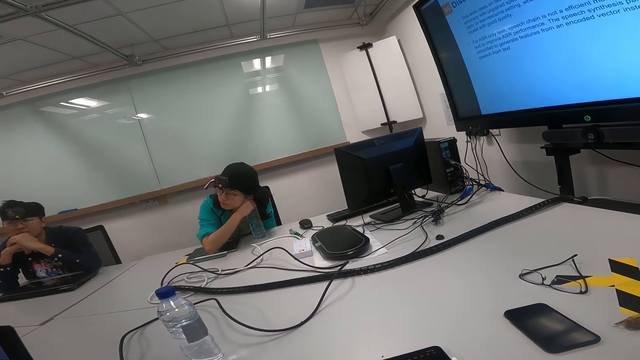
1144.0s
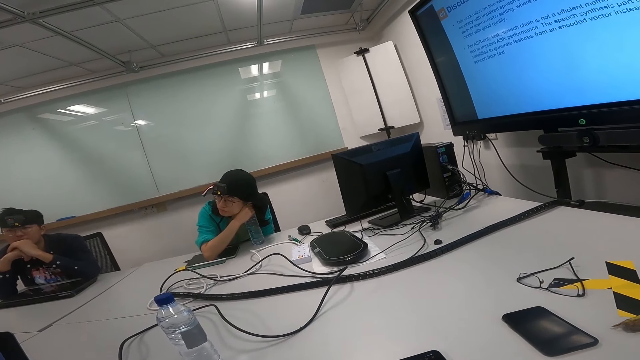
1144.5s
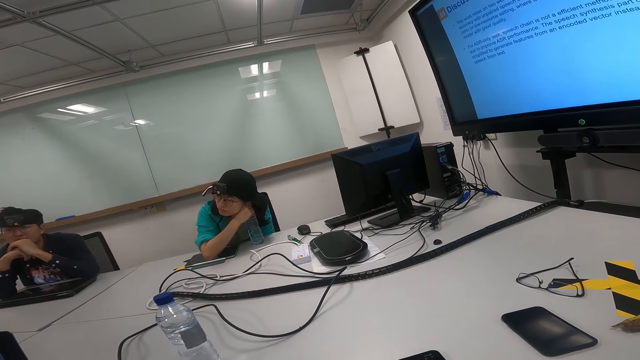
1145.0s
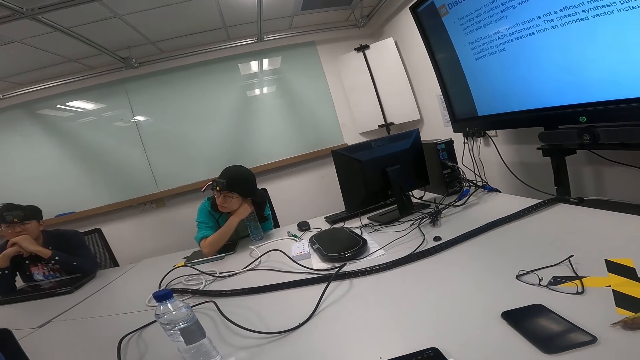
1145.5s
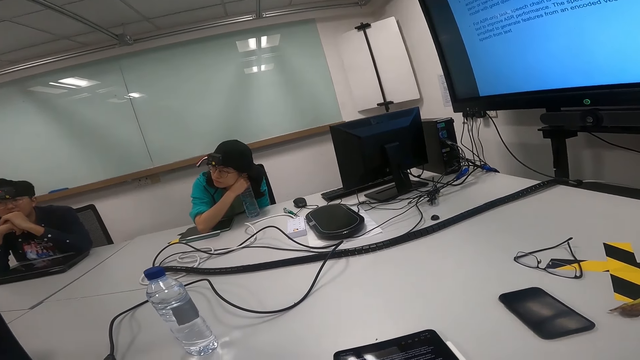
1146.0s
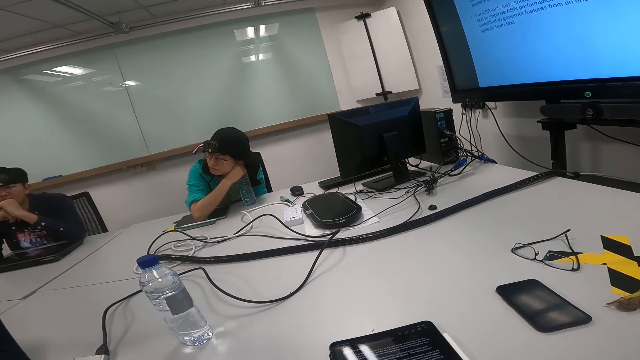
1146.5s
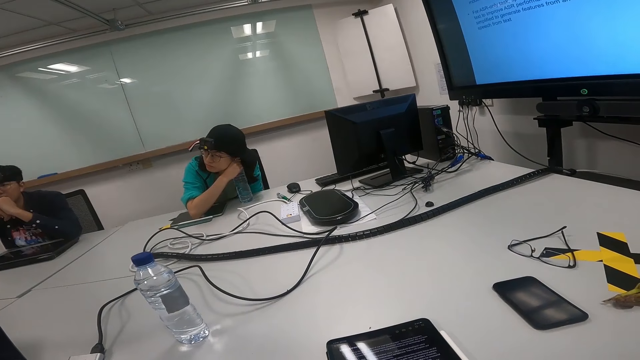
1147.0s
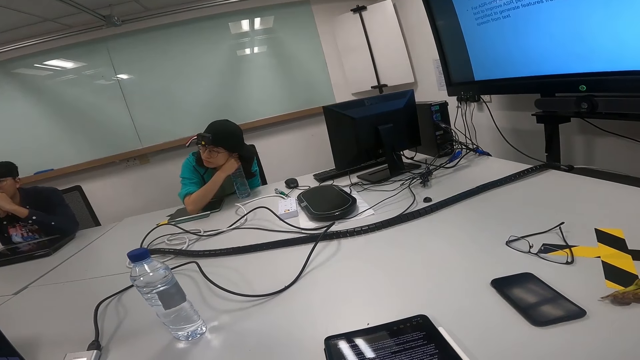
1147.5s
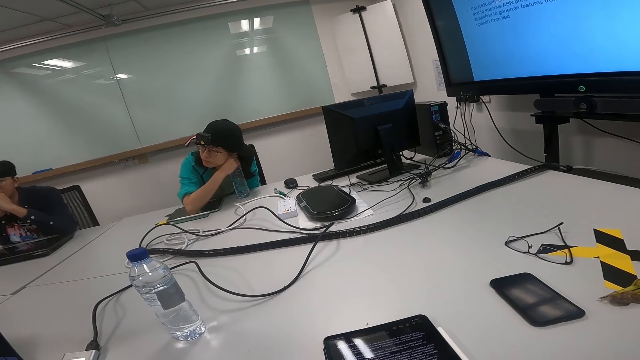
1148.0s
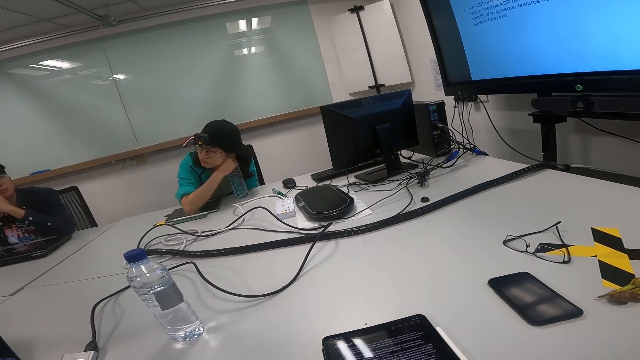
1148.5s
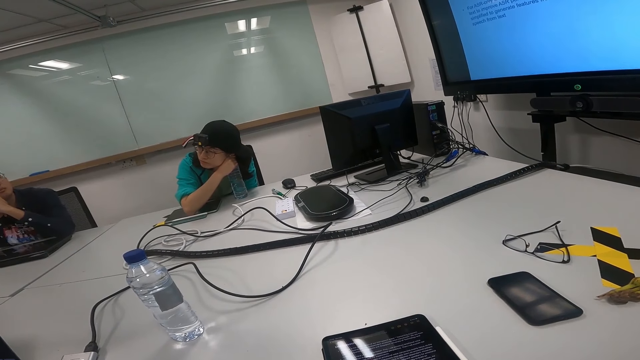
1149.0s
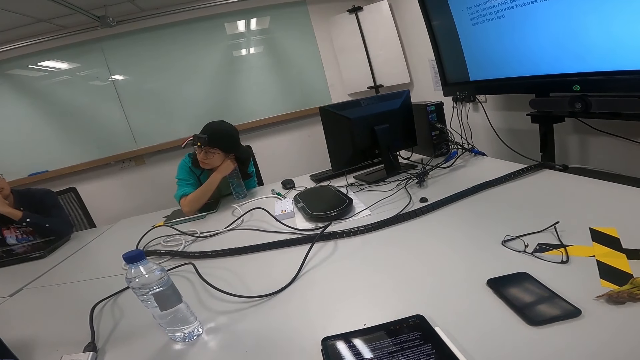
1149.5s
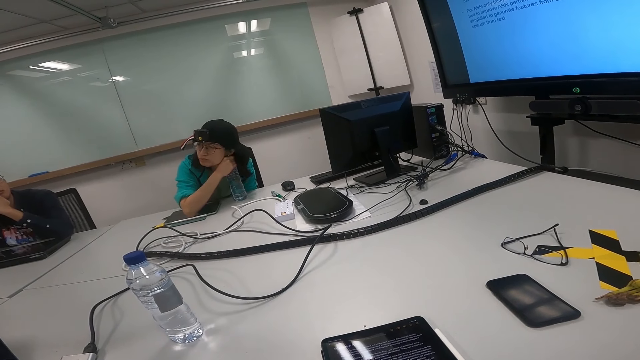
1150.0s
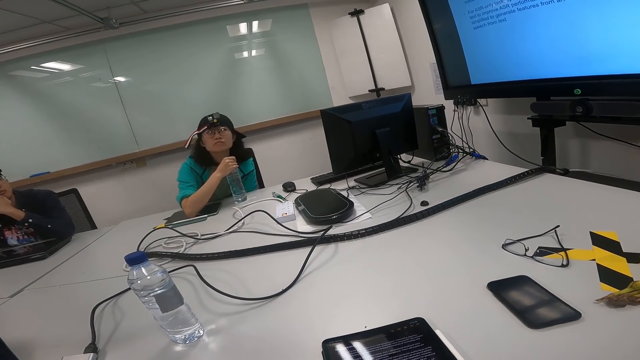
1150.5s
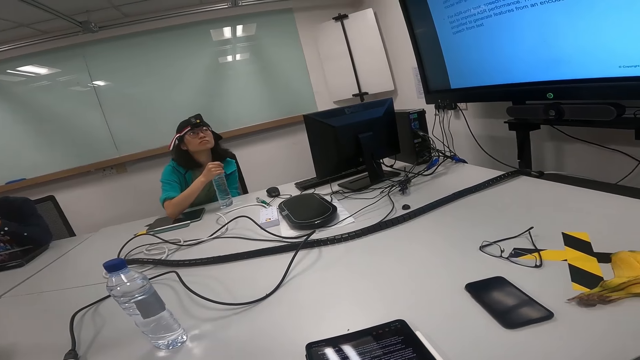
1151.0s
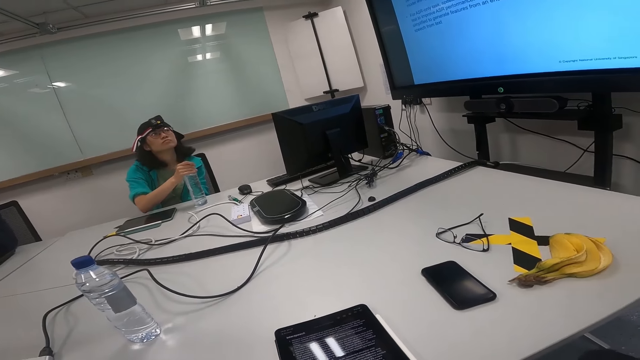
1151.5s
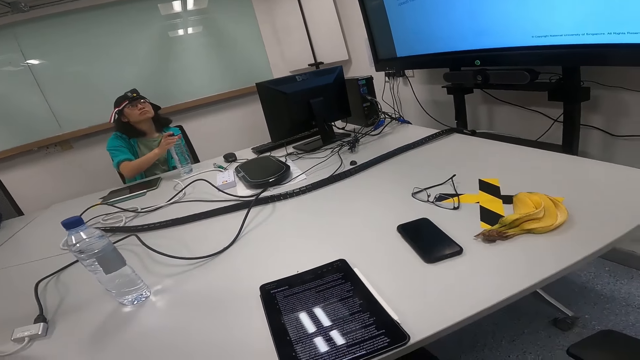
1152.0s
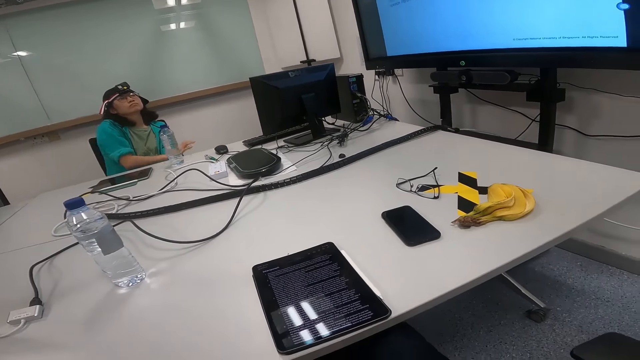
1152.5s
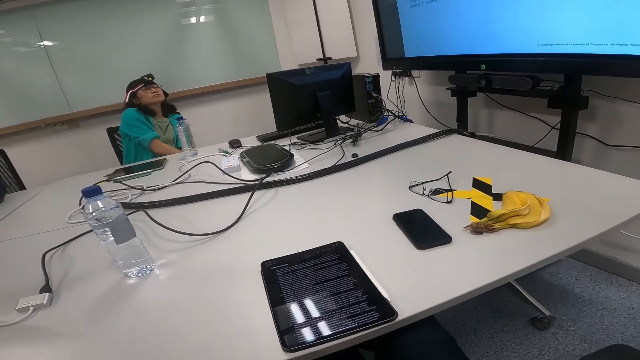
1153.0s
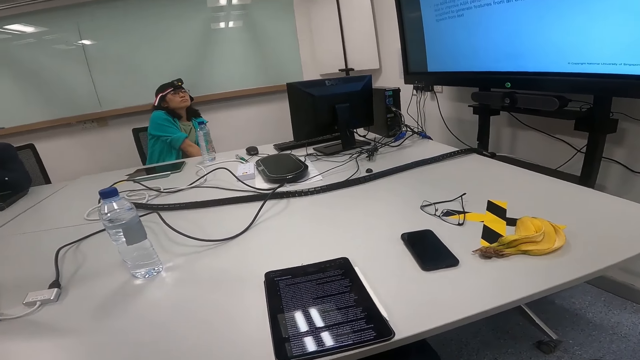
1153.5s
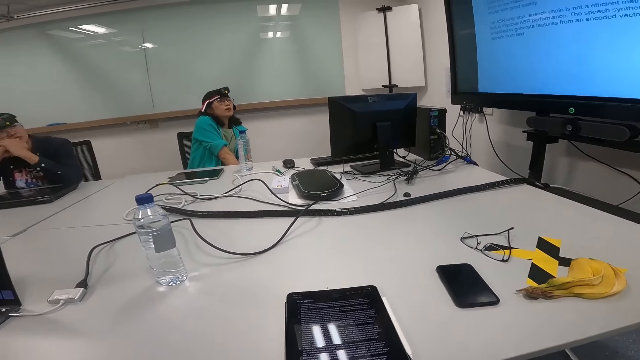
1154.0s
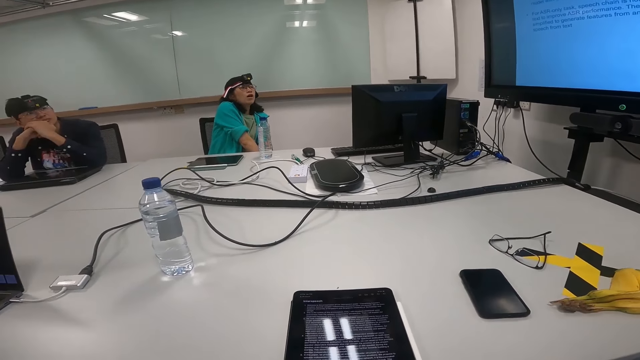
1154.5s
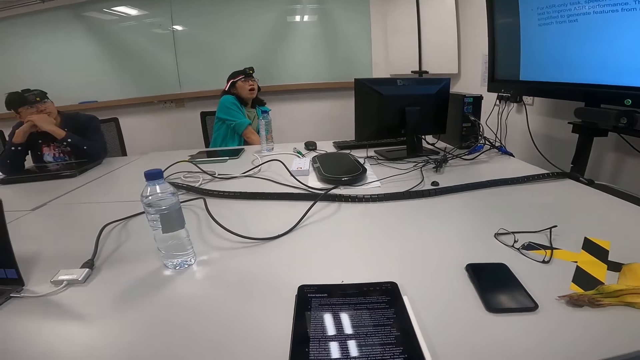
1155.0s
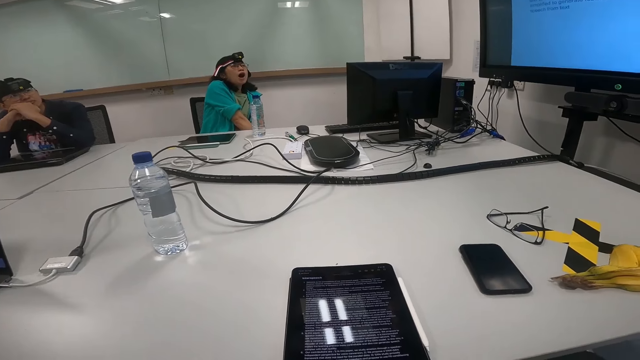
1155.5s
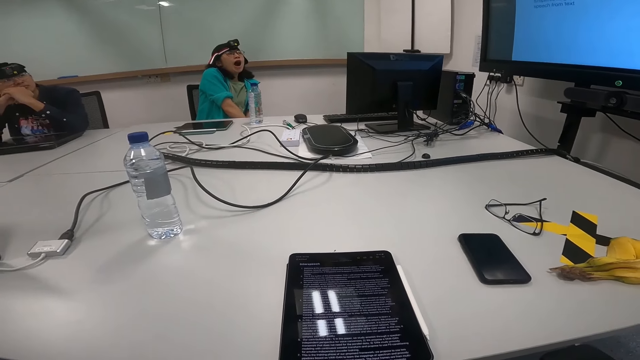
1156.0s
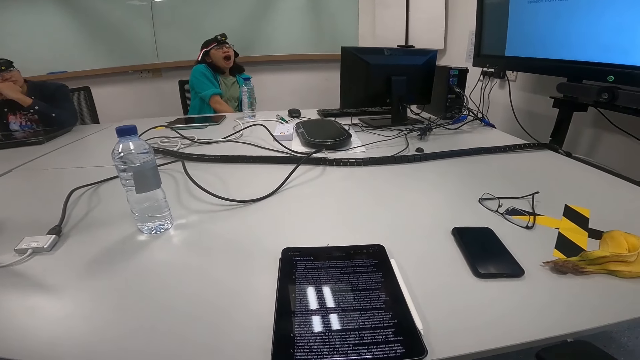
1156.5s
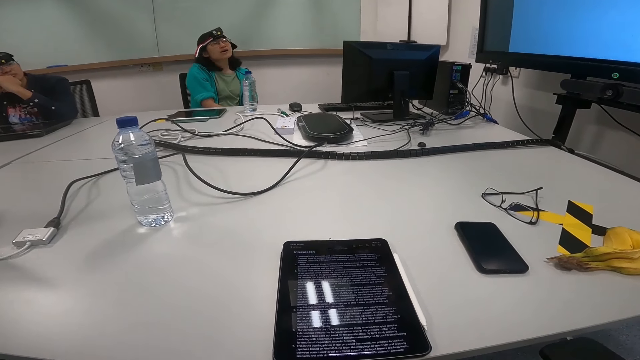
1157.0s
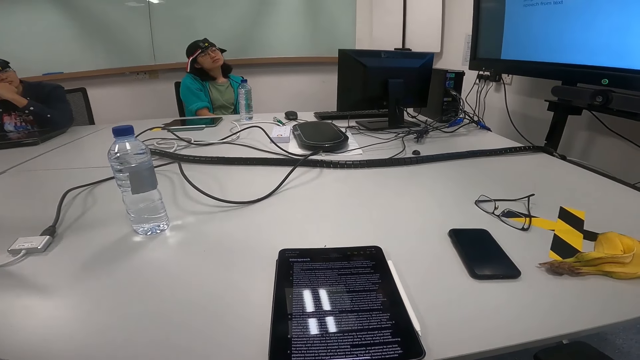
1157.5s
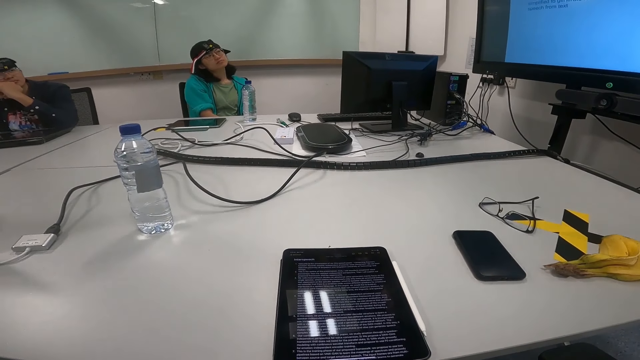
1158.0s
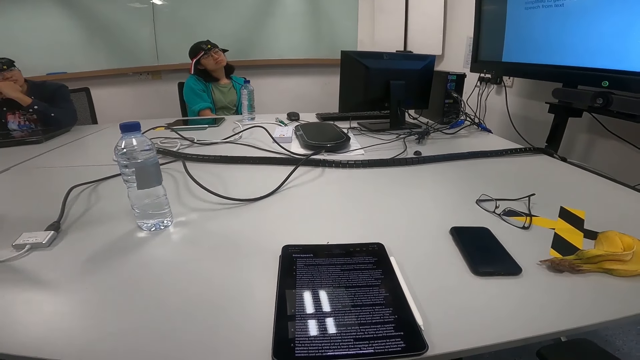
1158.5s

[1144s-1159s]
The camera wearer turns to the side. A man turns to the side. A woman turns to the side. The camera wearer turns to the side. The woman puts the bottle on the table and stares at the screen. The camera wearer turns to the side. They read on the tablet. The man turns to the side. The woman yawns around.

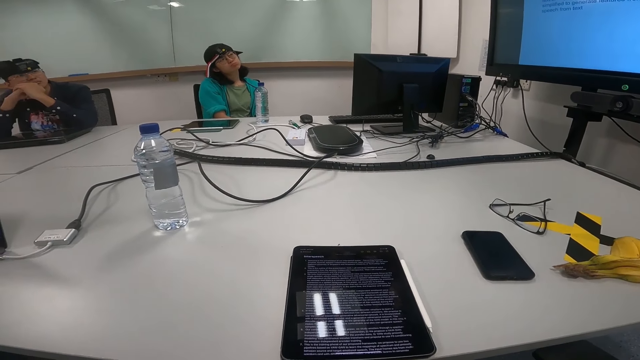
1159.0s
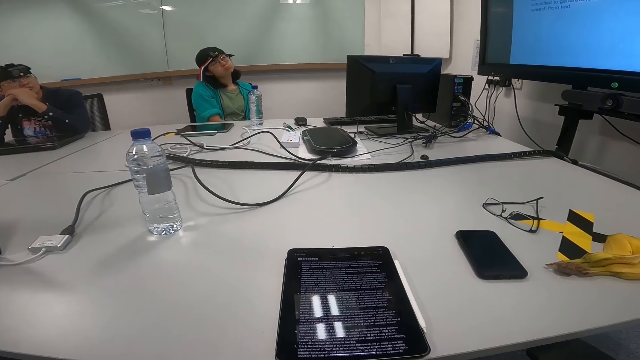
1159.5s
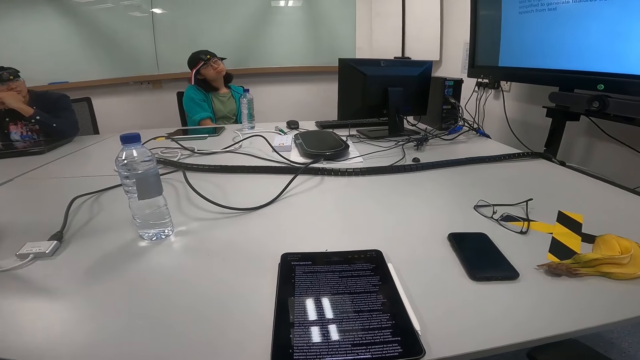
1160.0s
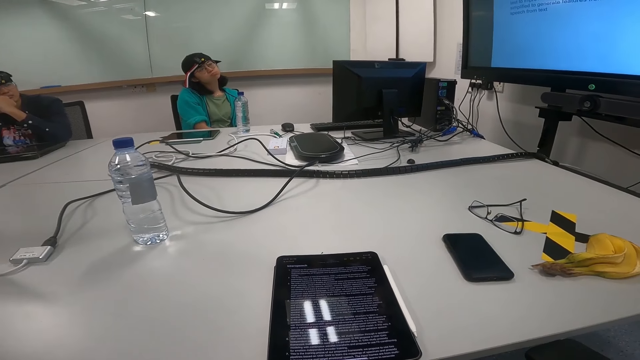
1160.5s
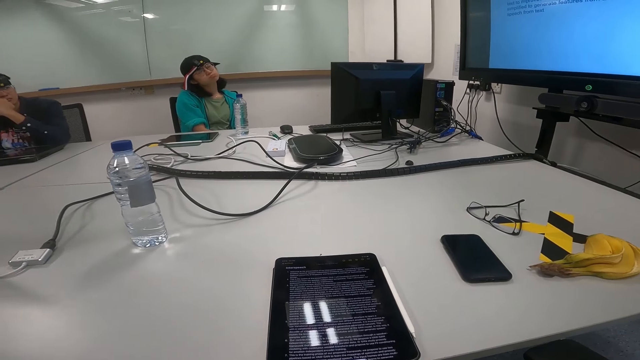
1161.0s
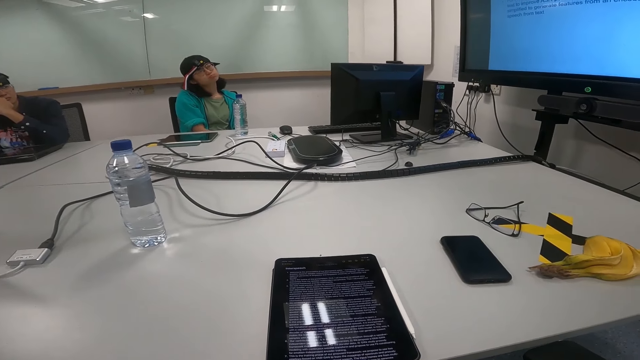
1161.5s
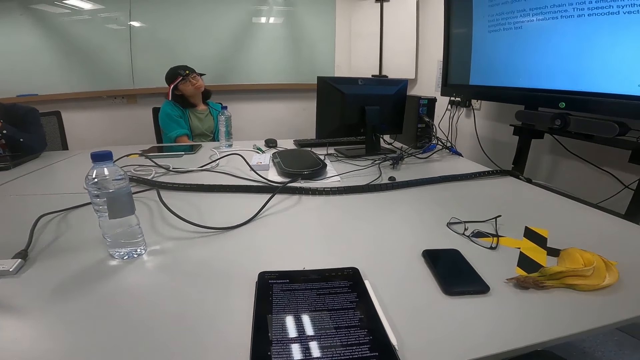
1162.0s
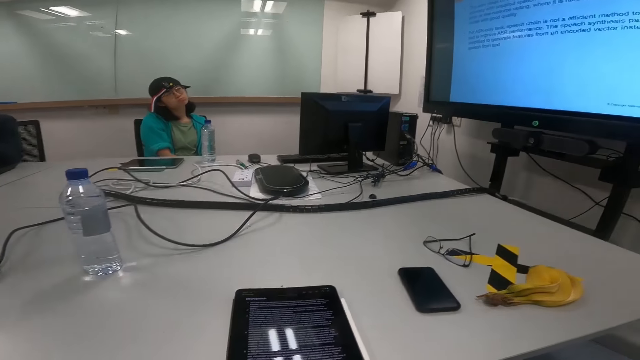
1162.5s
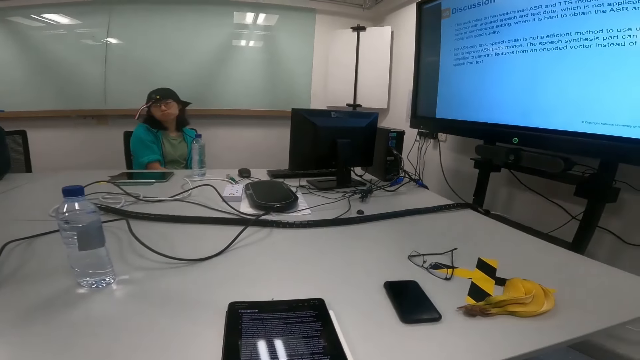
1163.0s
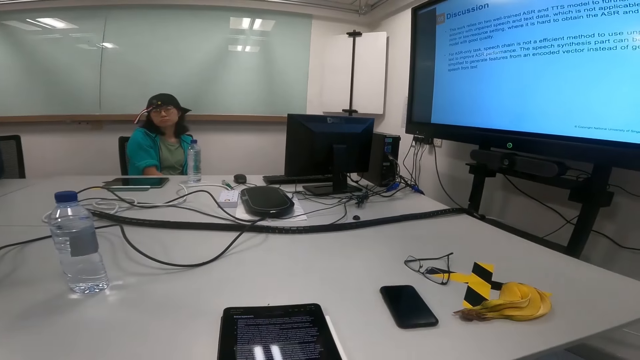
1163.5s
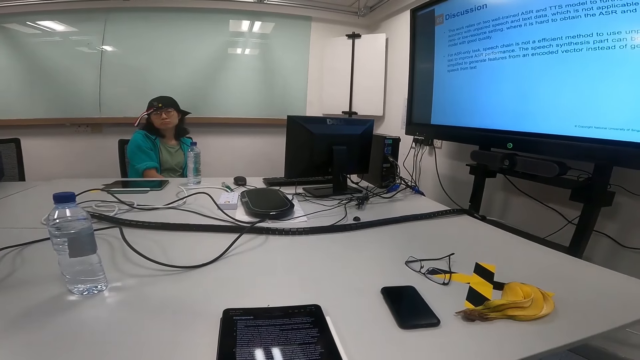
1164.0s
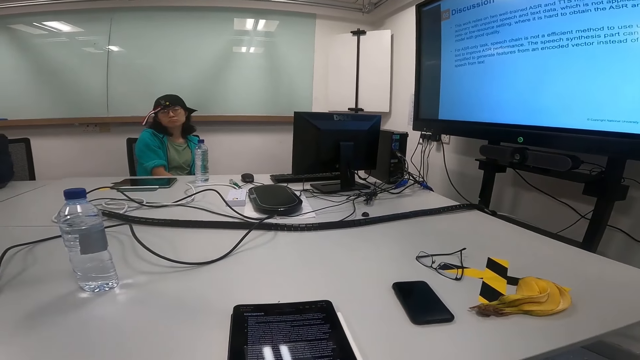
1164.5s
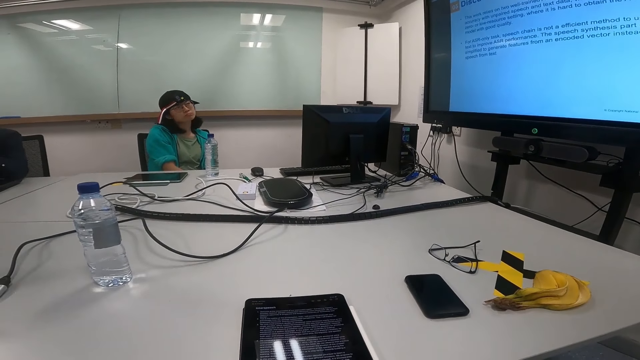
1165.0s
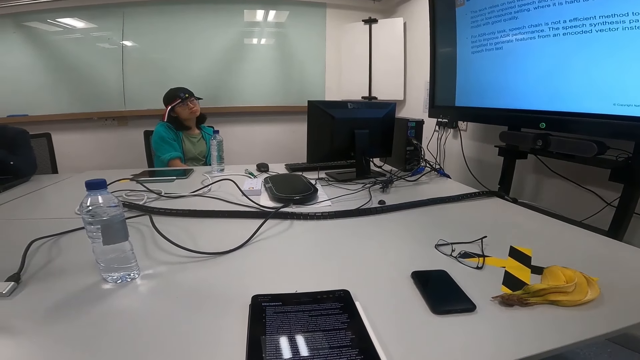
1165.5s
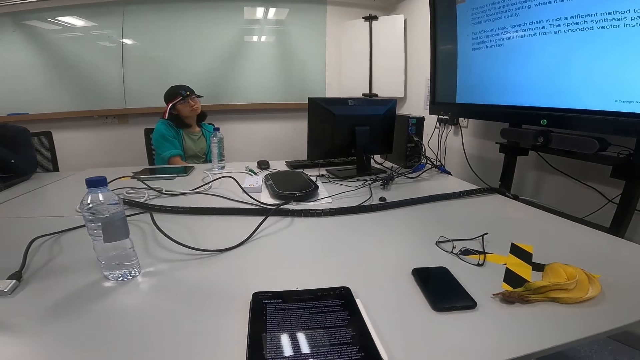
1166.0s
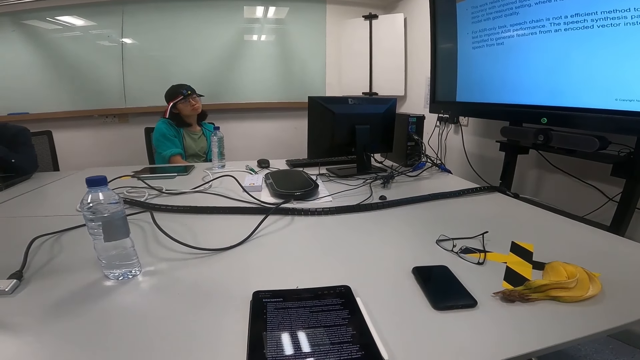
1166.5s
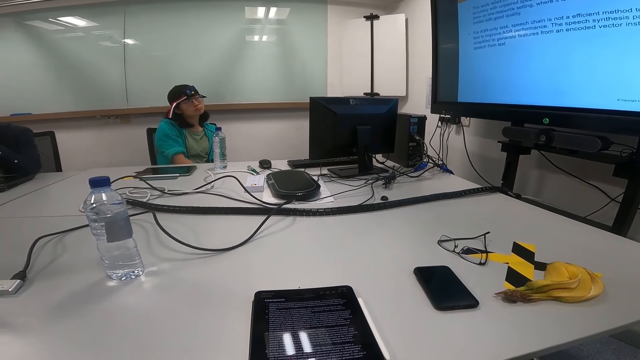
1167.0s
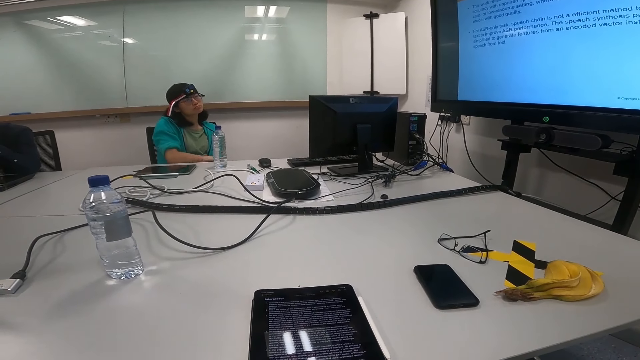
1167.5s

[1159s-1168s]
The camera wearer turns to the side. A man turns to the side. The camera wearer turns to the side. The man stares at the screen.
